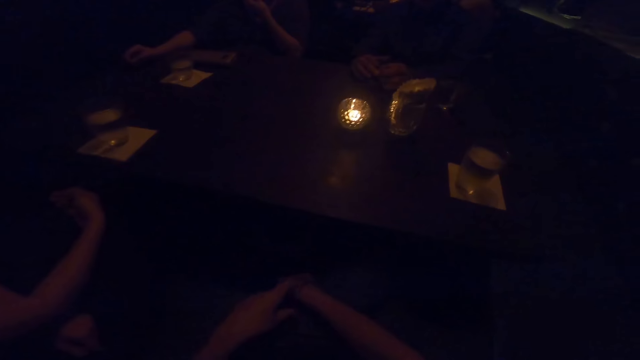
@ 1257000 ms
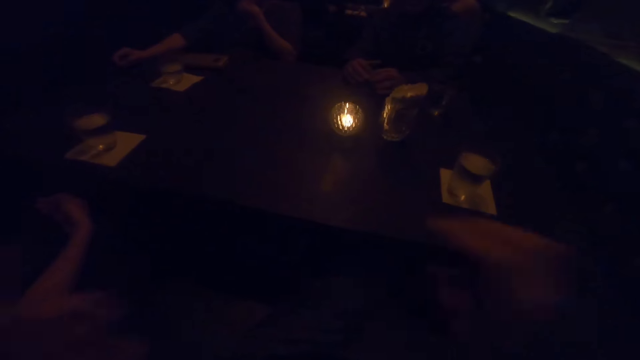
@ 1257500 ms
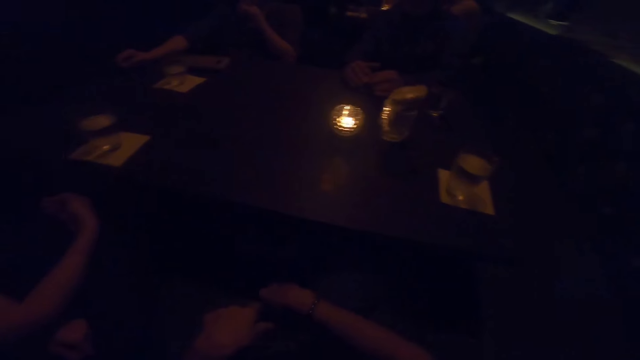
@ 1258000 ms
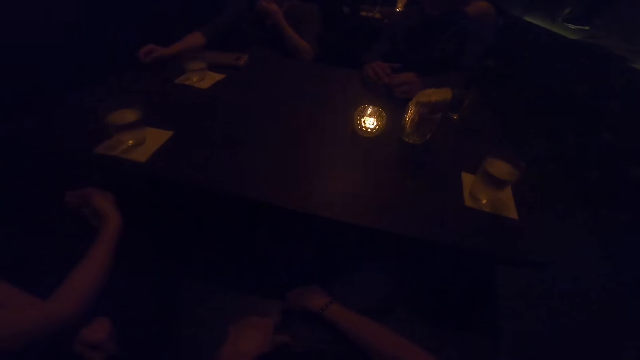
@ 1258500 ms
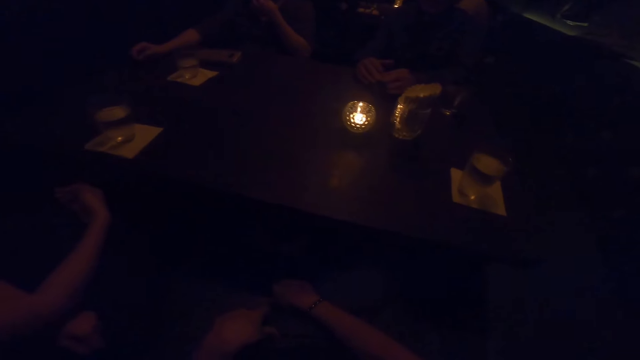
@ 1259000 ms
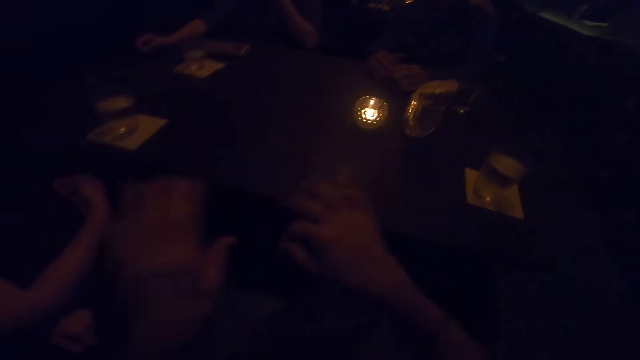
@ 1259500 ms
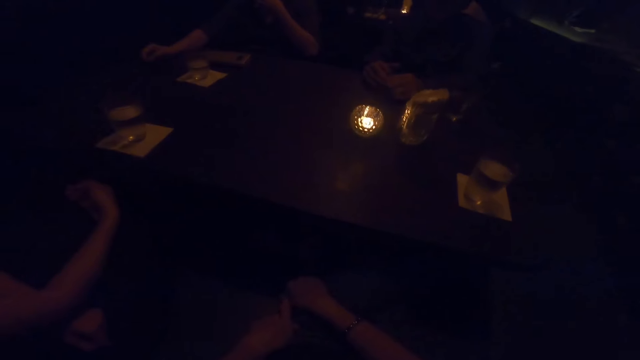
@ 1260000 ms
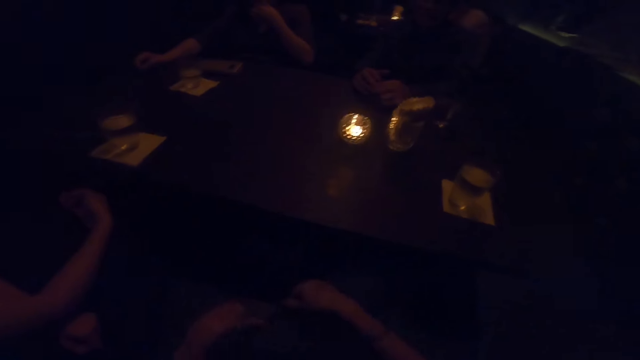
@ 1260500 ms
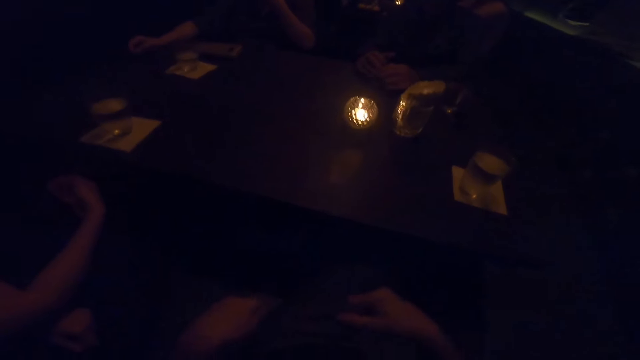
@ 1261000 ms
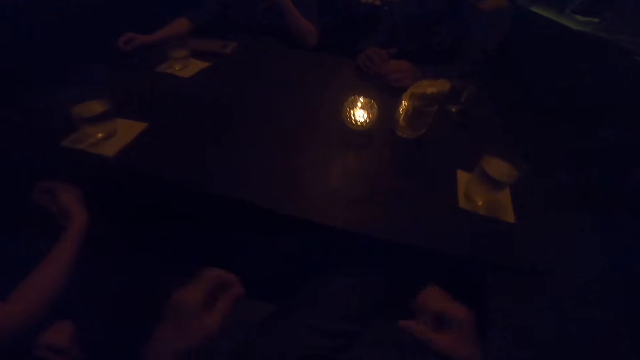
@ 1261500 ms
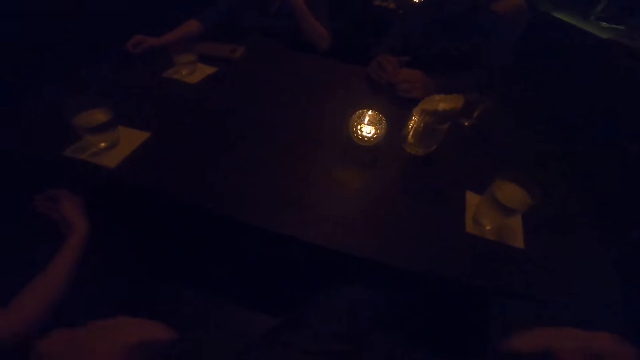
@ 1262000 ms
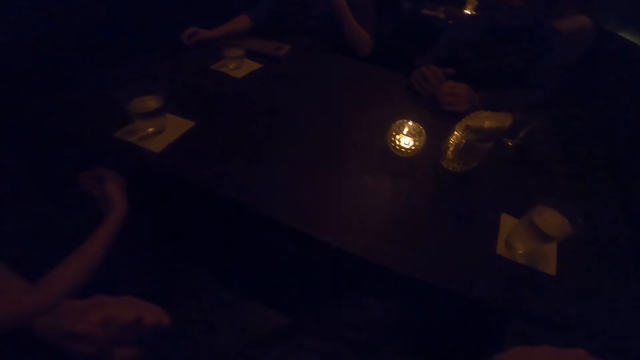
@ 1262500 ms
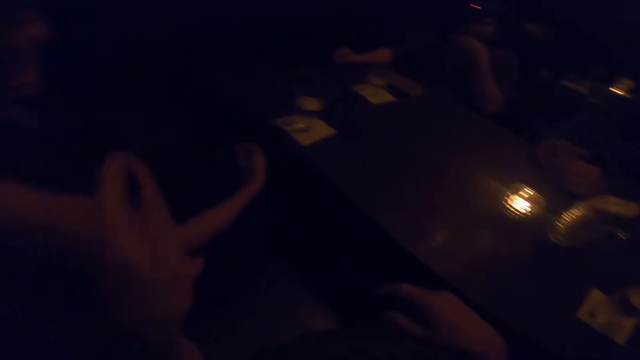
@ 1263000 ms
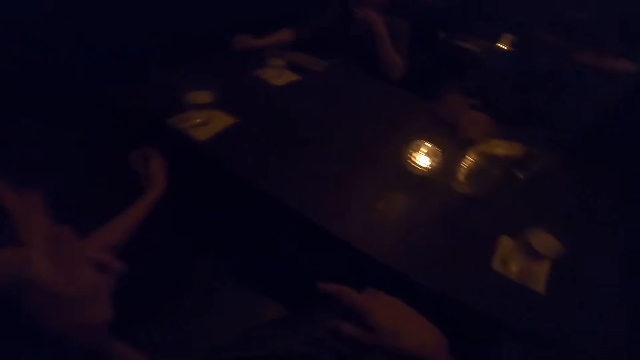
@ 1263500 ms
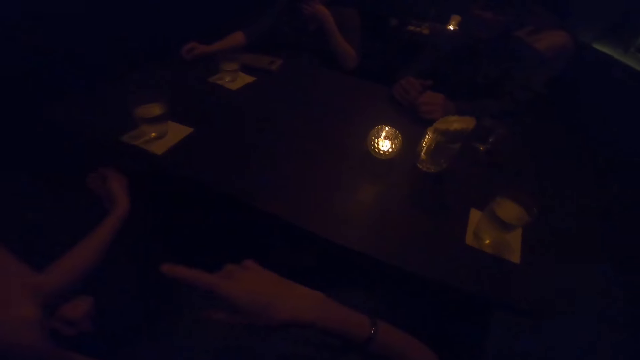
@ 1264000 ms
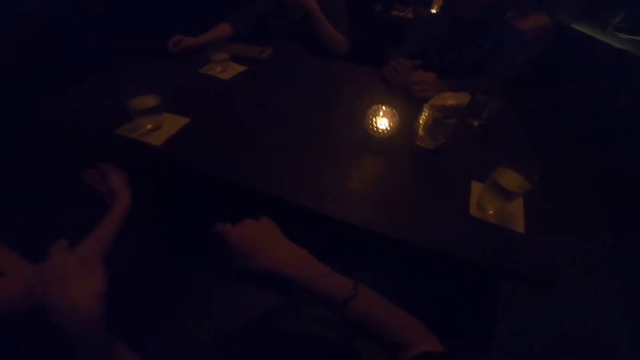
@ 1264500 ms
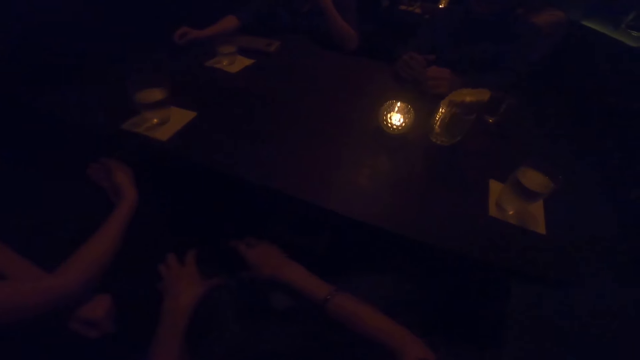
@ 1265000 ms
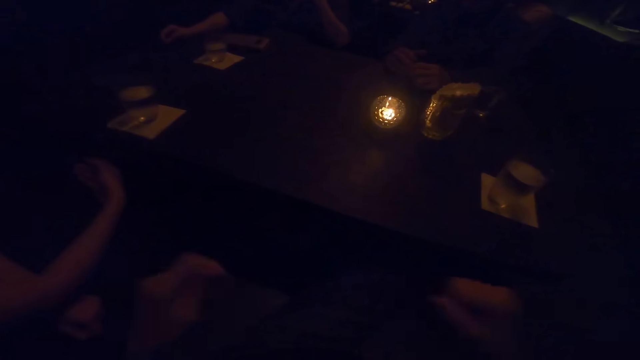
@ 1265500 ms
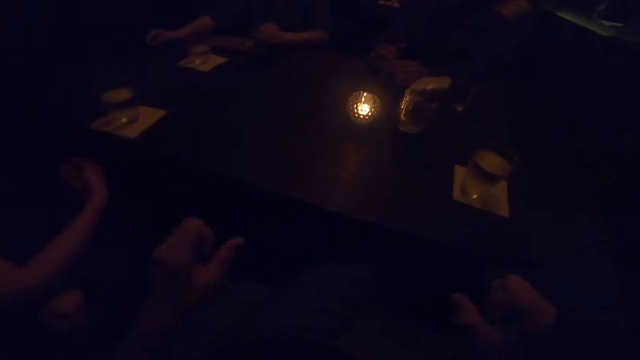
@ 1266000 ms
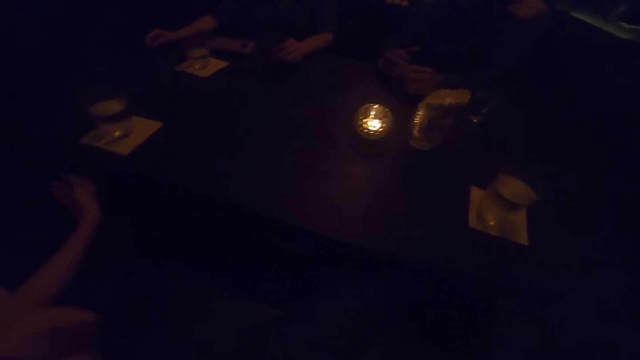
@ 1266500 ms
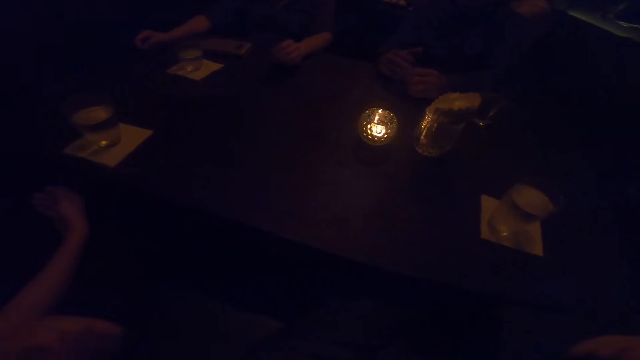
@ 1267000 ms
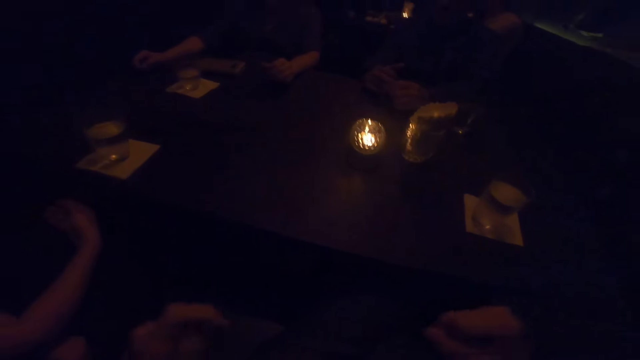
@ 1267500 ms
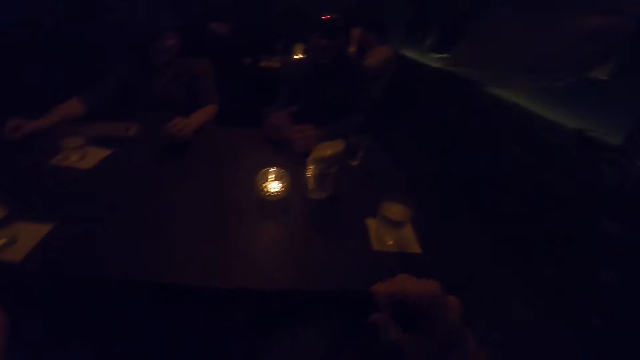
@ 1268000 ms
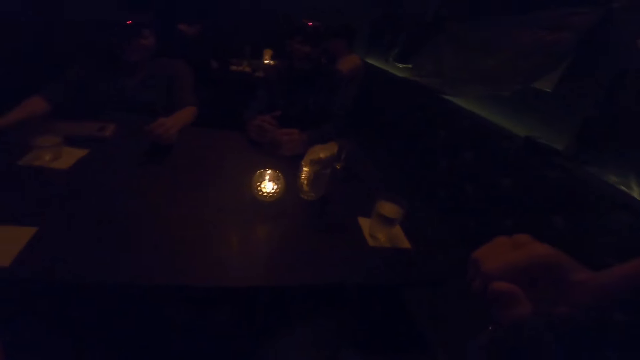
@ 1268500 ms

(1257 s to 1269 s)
The camera wearer converses with a man, a woman and another woman.

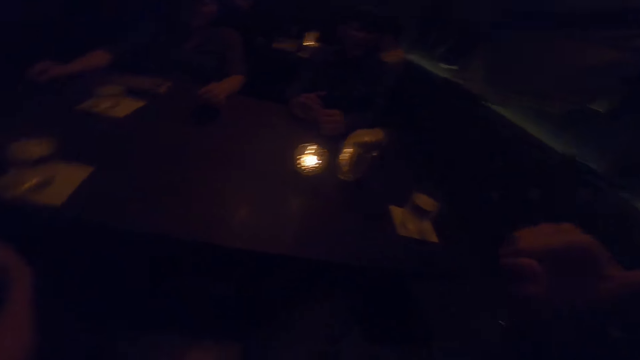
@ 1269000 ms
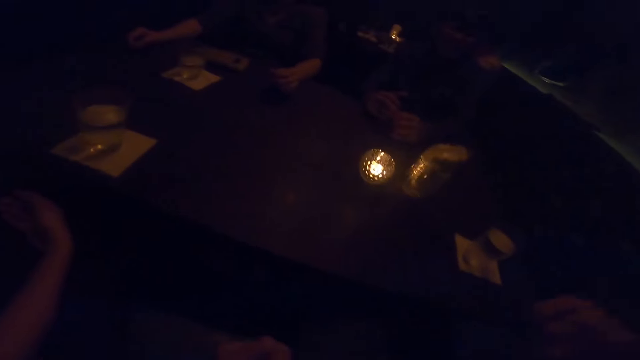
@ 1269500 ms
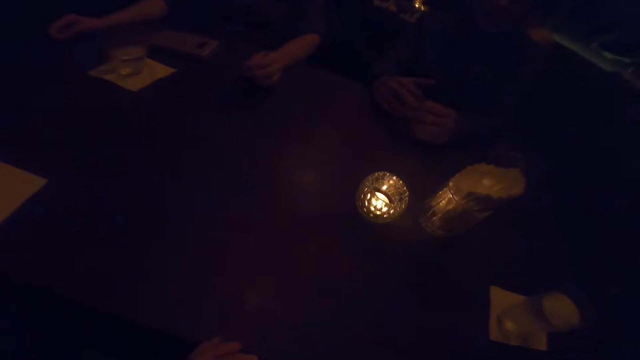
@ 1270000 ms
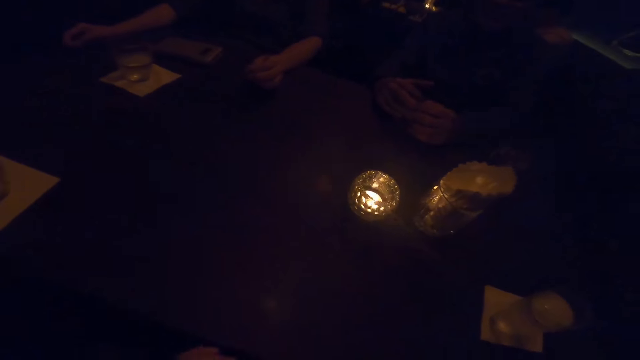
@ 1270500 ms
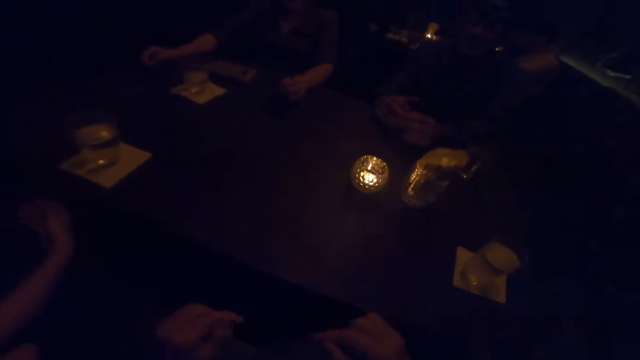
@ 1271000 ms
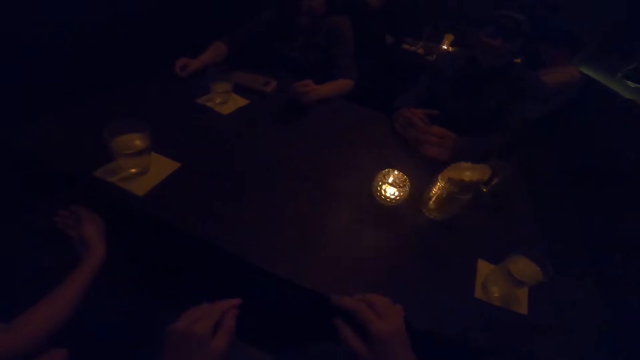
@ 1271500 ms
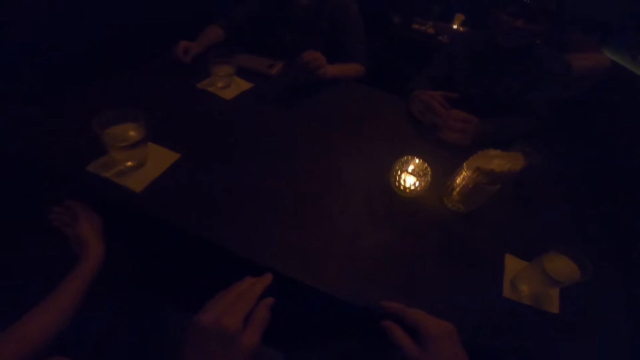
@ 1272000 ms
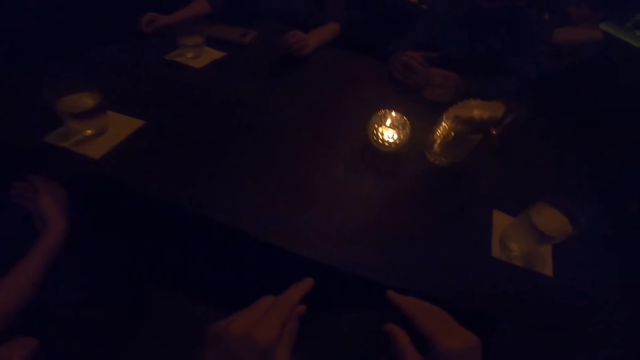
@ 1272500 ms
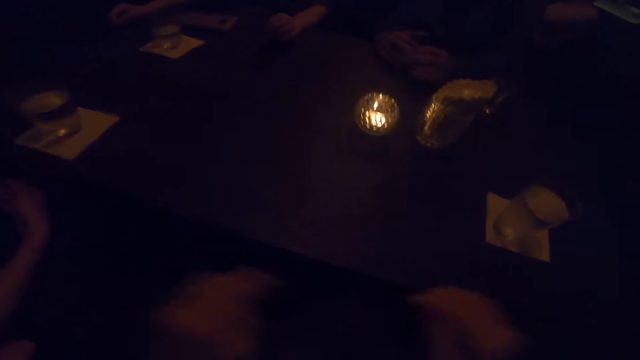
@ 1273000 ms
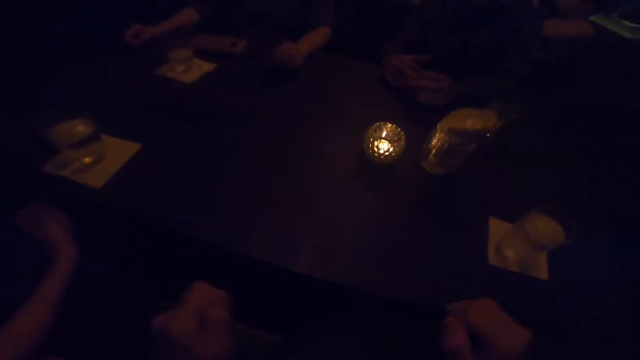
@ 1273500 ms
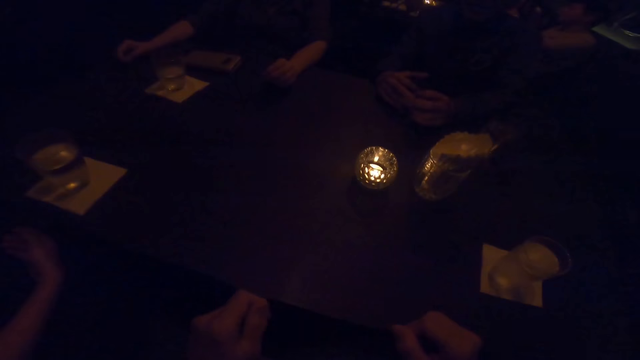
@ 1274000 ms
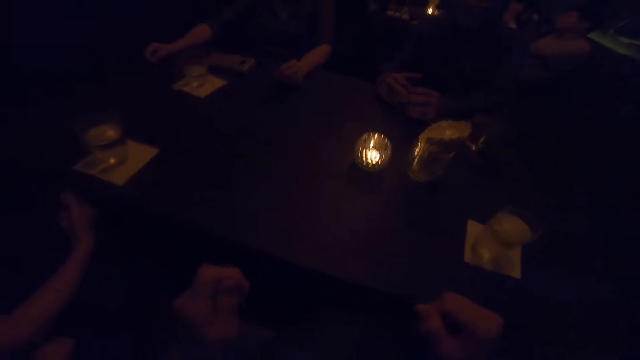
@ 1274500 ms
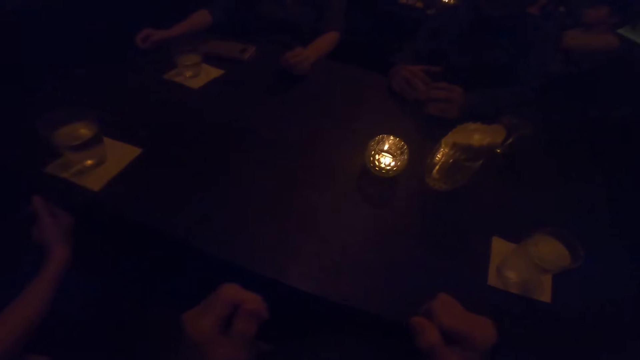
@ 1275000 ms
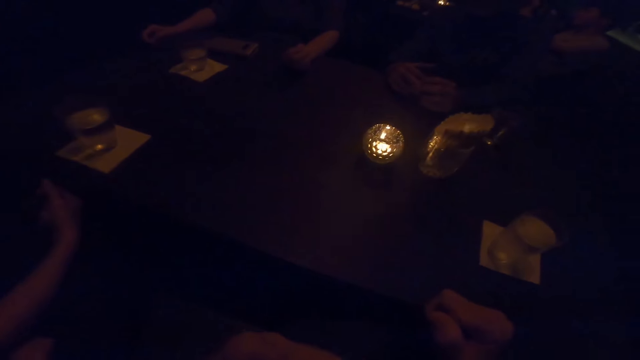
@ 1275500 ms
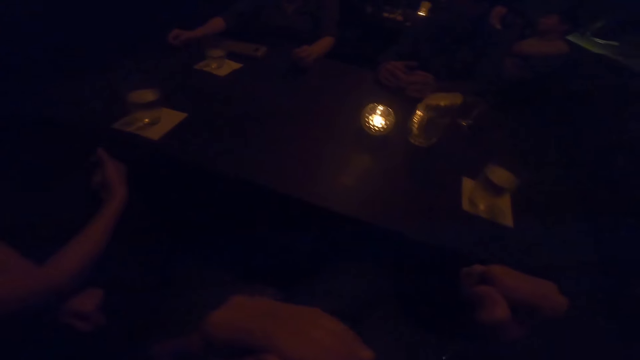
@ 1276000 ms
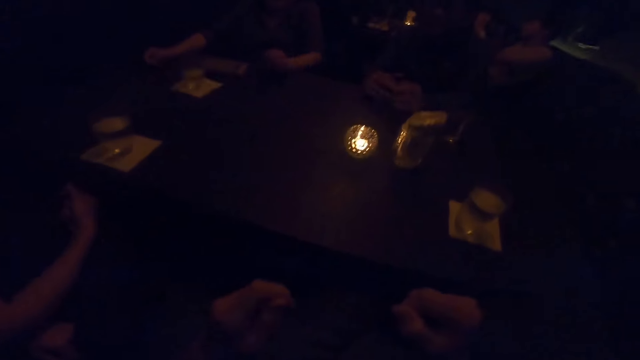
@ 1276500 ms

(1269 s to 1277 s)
A man removes his hands from the table.
